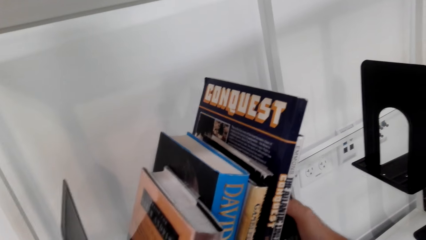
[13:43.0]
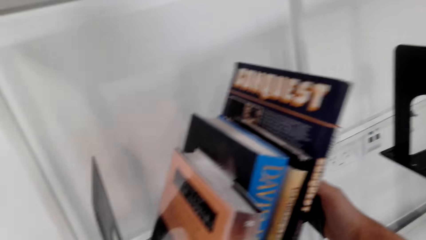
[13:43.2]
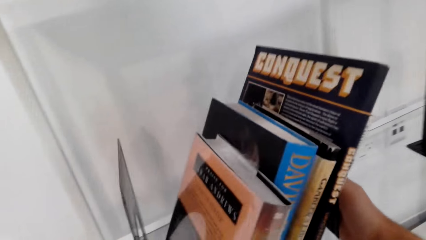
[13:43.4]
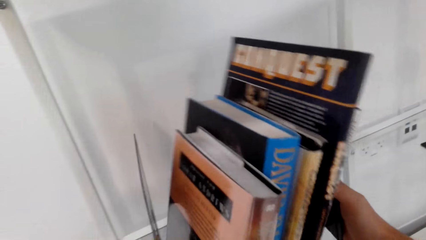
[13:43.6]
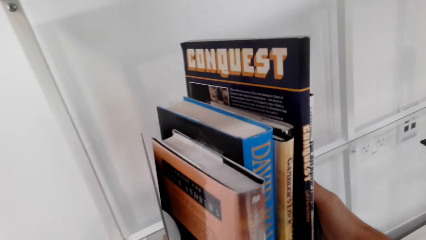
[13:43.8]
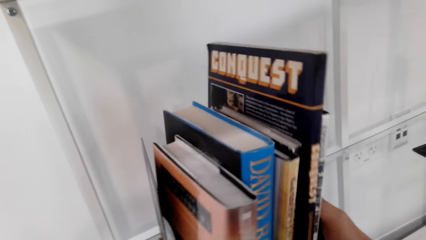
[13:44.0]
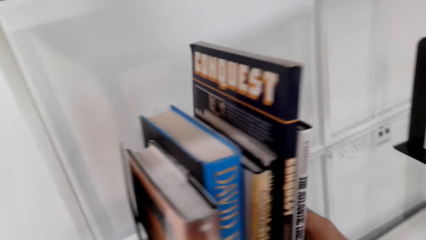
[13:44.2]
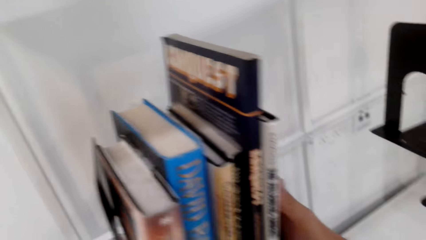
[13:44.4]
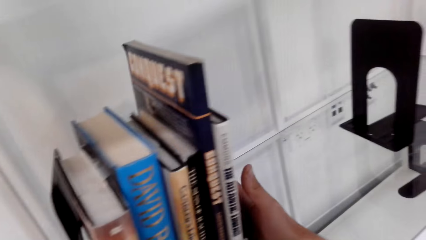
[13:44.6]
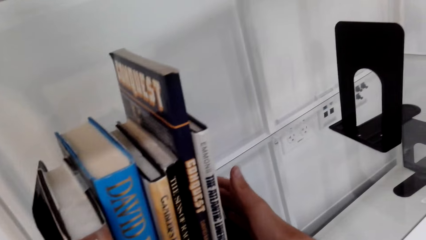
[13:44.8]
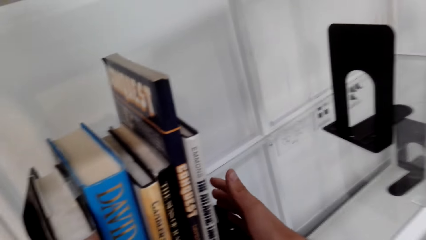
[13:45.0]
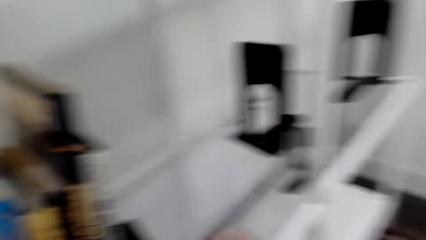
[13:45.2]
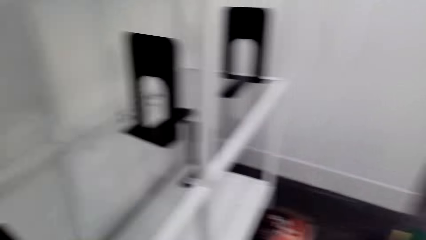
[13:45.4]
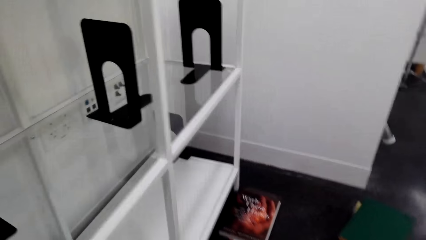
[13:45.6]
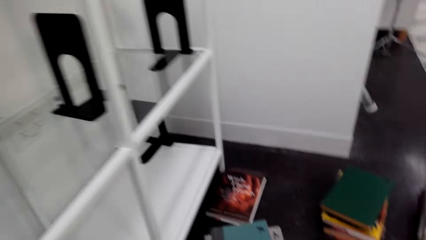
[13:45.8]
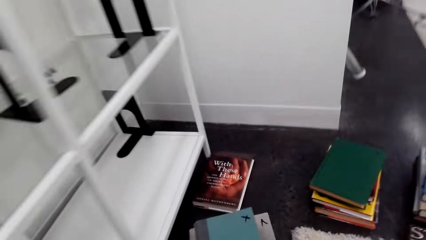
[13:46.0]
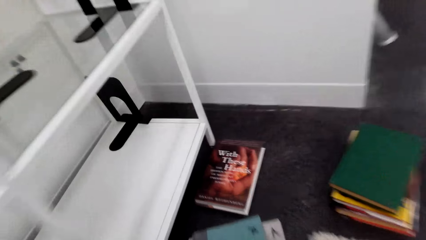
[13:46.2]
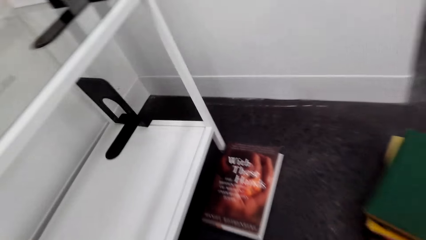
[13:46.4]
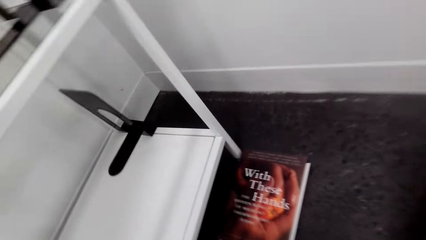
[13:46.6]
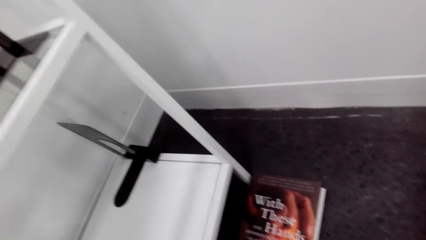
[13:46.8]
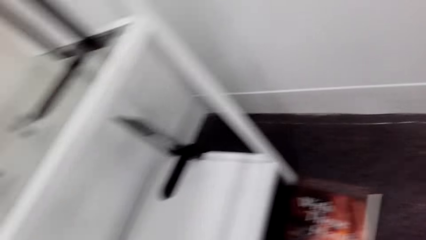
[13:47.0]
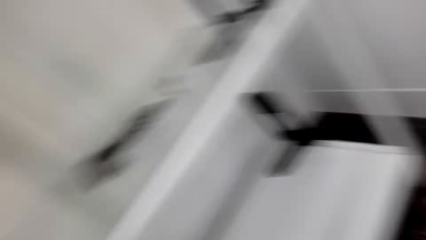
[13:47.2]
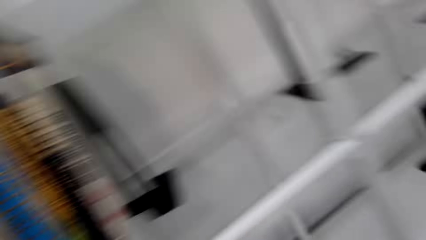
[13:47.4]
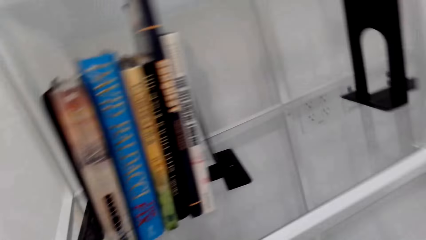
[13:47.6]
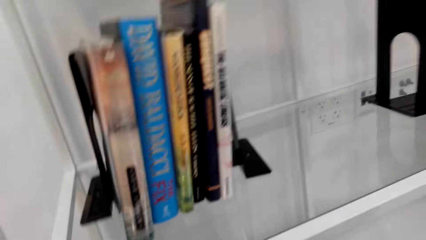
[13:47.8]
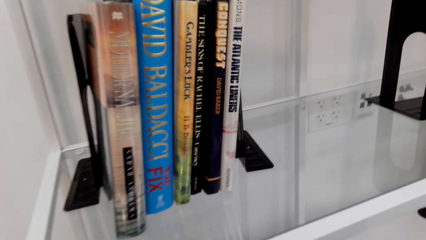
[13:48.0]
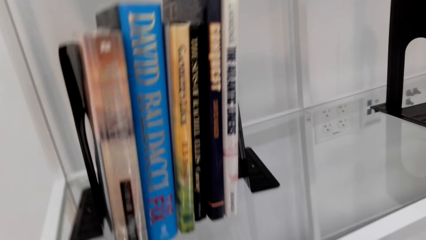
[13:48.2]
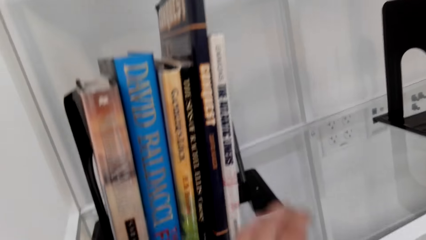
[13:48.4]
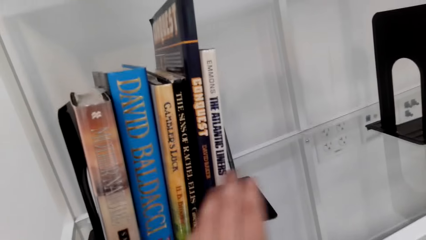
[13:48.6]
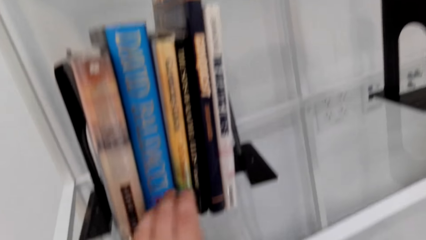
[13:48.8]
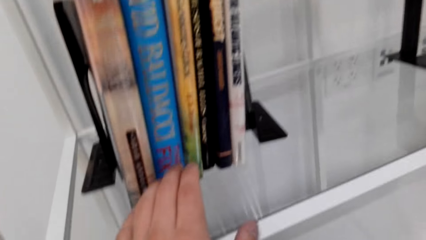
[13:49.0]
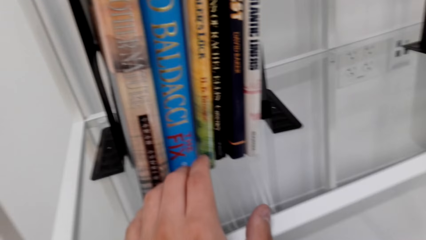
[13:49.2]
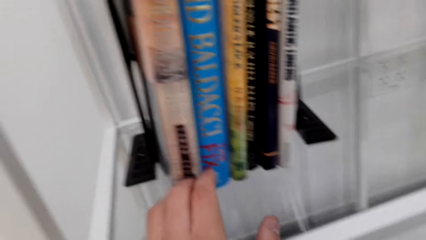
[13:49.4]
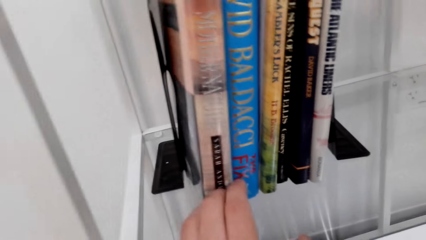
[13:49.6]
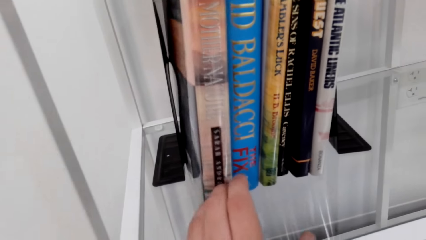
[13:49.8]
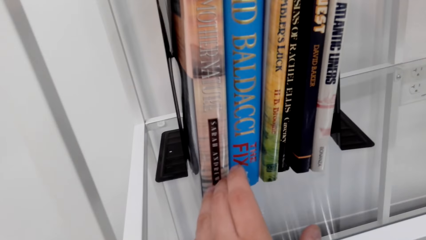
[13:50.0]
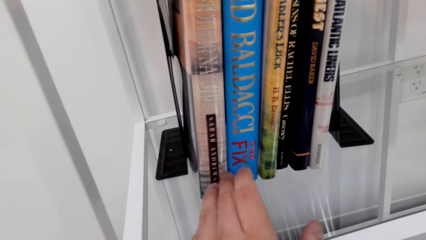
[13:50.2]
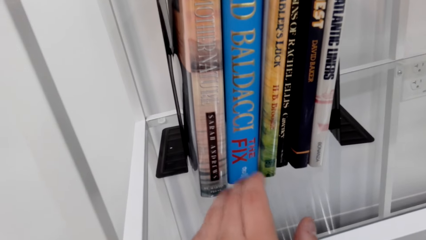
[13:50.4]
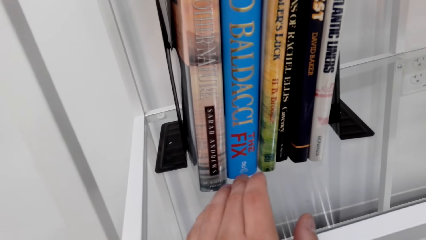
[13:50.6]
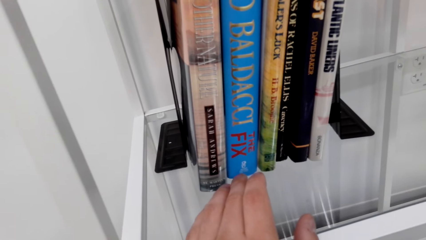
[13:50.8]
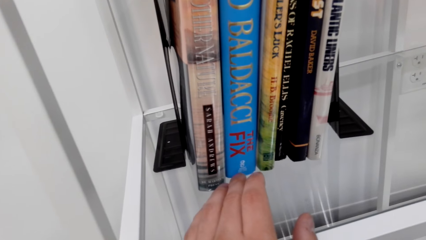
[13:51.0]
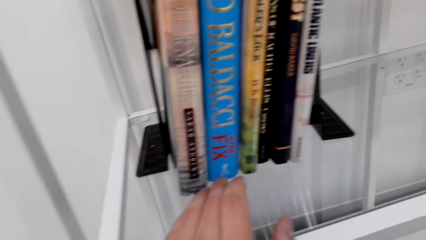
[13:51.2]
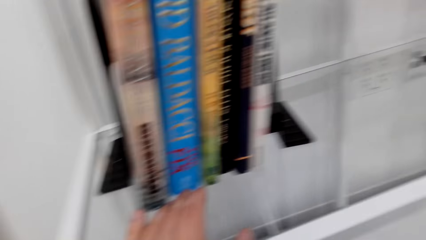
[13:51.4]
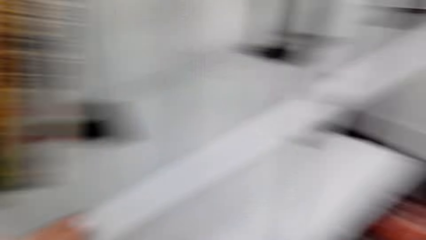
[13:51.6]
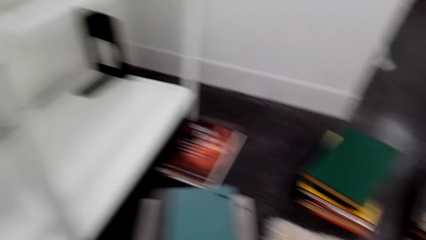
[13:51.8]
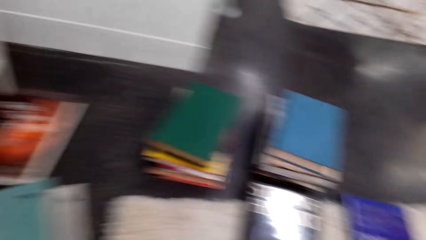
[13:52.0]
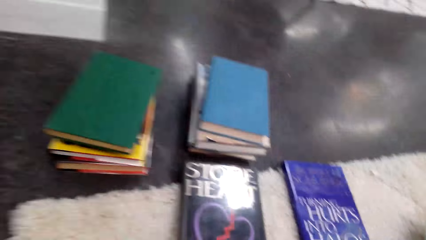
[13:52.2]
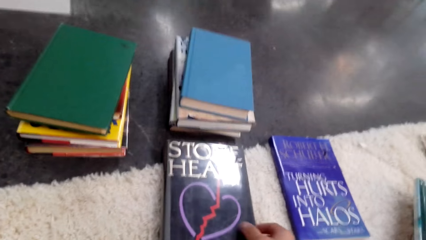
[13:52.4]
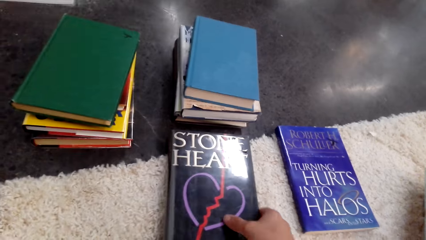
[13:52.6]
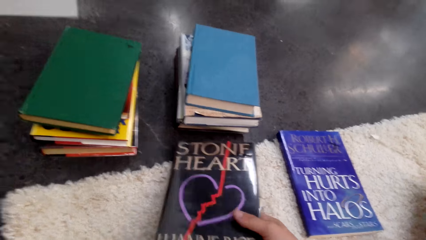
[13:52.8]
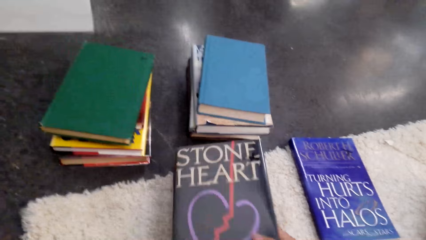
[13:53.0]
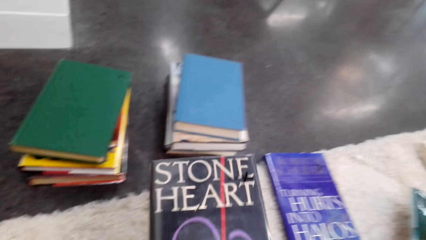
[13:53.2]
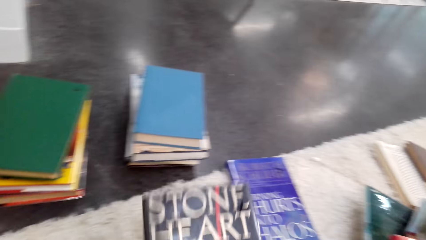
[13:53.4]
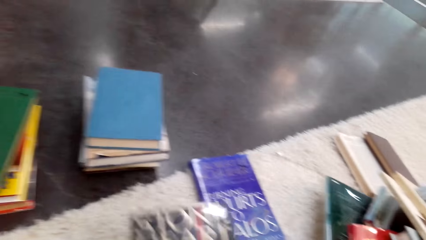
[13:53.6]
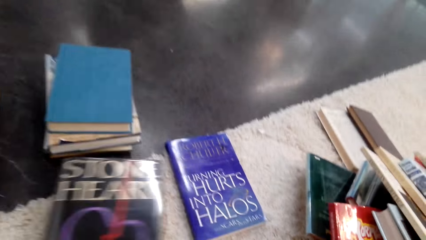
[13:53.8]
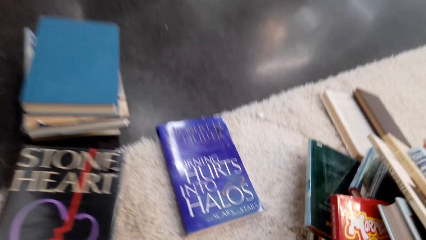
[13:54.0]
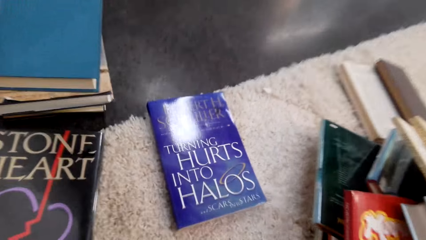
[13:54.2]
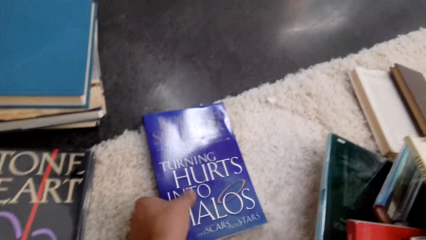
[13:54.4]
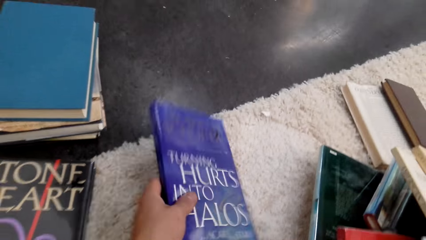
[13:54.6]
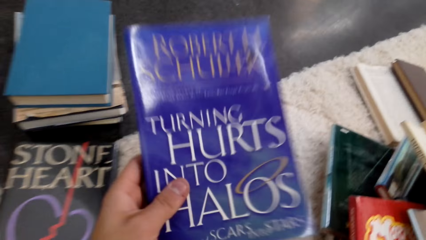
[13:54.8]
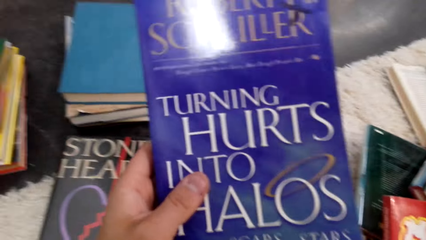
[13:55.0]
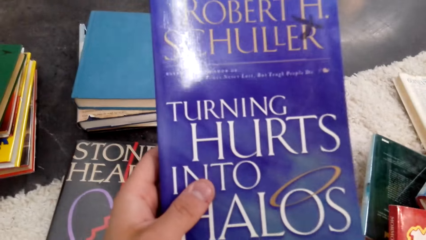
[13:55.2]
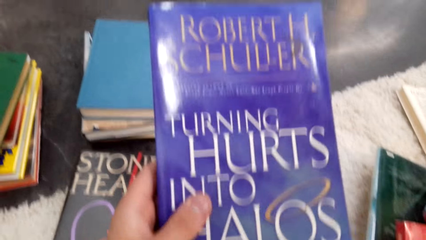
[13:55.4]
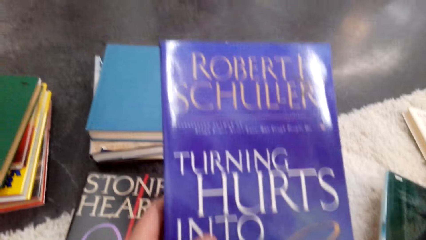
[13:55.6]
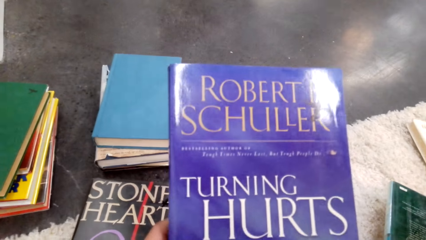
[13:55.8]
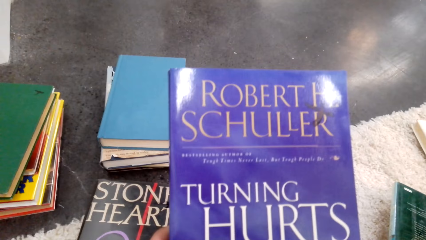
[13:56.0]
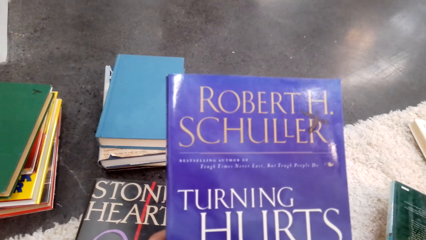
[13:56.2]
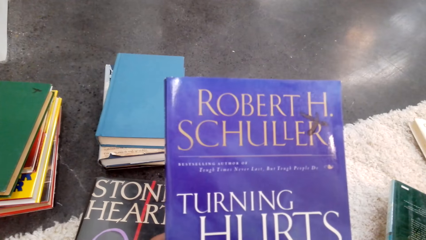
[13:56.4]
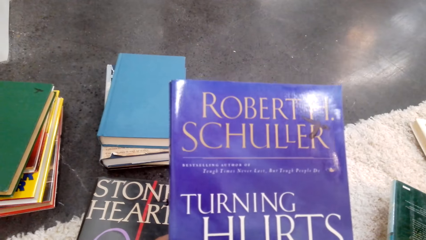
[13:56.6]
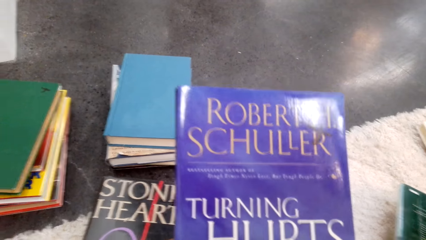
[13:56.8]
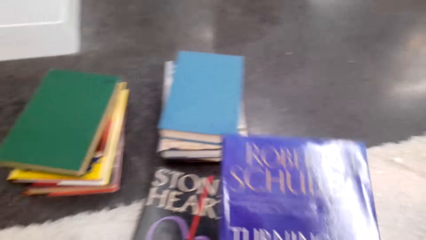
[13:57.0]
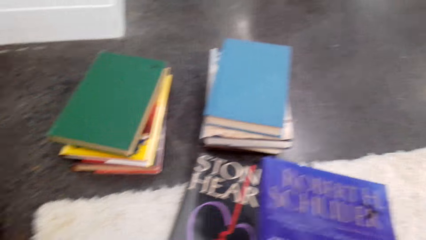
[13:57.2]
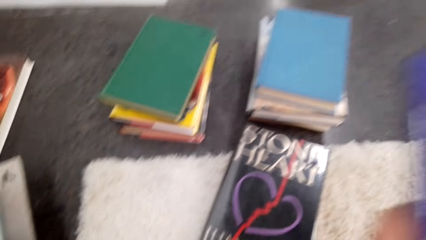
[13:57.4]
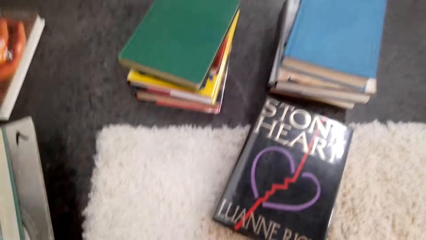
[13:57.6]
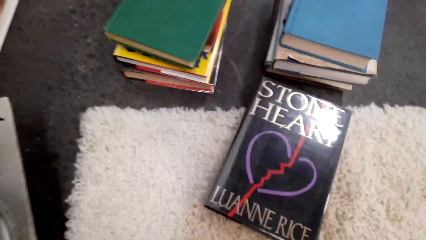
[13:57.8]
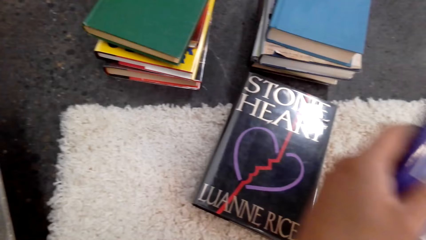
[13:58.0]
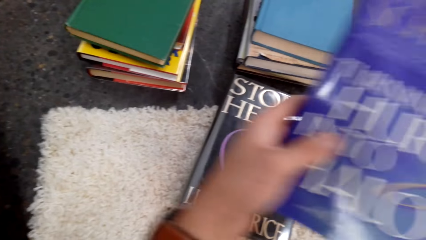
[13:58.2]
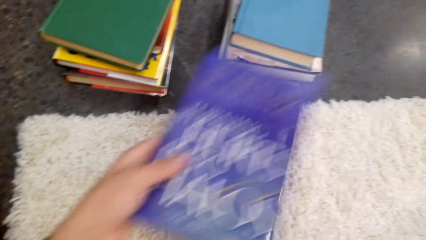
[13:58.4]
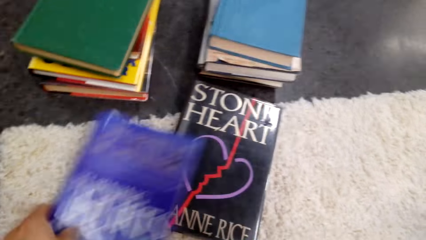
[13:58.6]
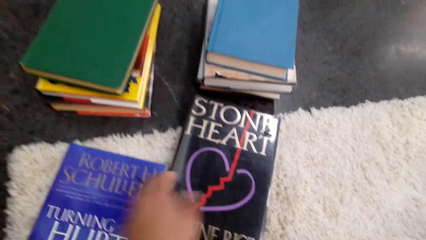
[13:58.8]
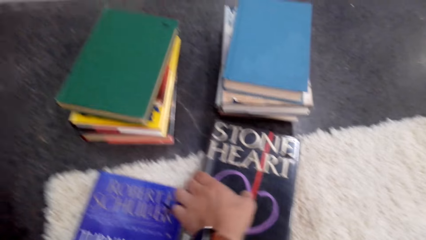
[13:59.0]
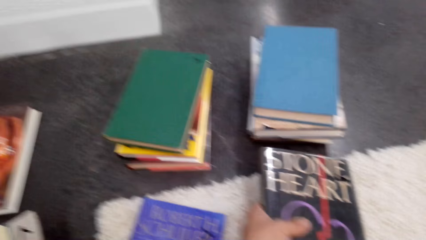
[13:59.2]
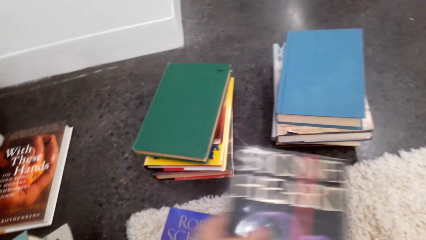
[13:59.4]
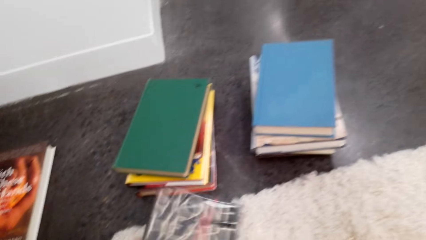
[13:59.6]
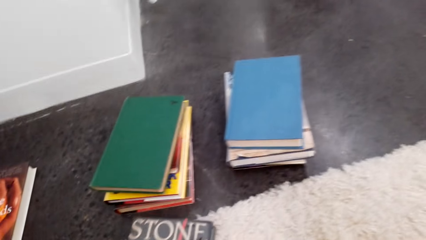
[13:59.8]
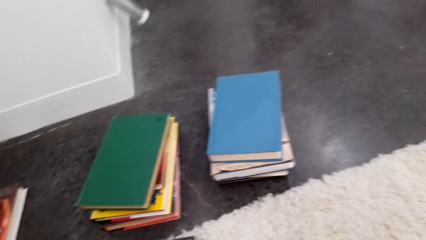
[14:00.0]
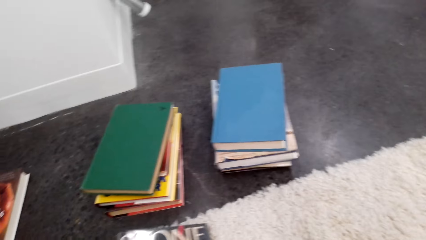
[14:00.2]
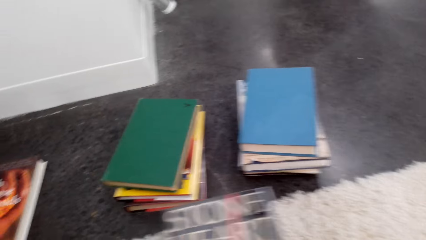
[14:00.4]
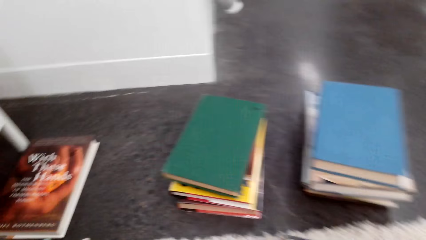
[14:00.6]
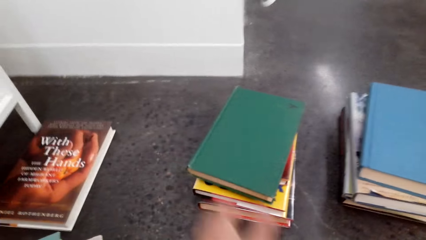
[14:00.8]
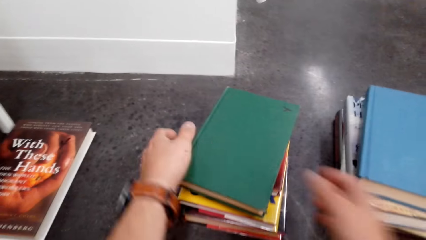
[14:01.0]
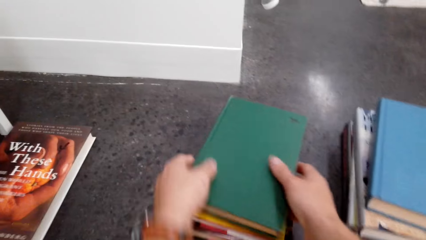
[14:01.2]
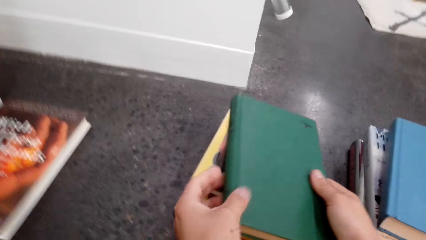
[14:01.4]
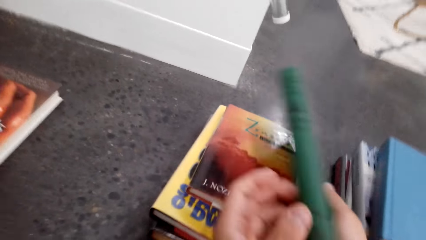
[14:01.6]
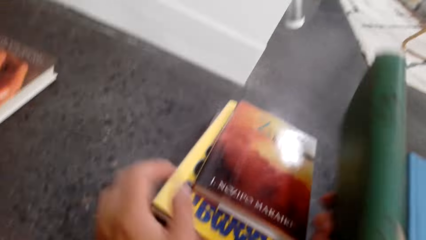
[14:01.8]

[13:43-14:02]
The camera wearer arranges books on a bookend. They push a book. They take the novel books on the floor. They drop a book on the floor. They pick a book. They drop a book on the floor. They move a book.
